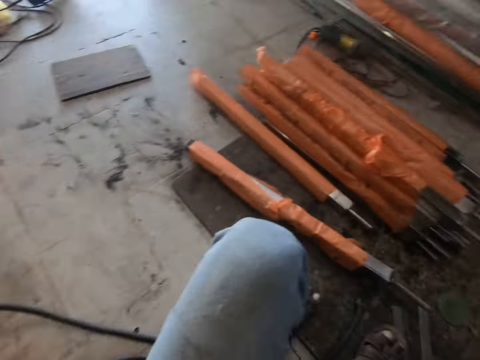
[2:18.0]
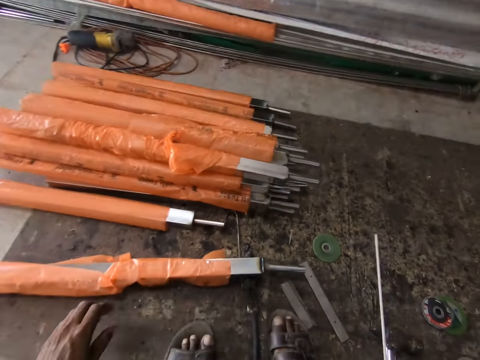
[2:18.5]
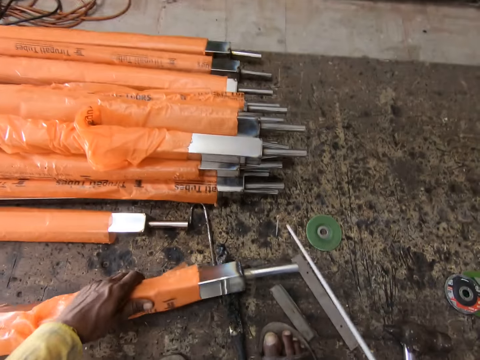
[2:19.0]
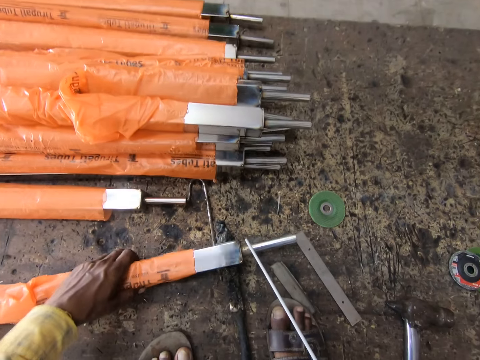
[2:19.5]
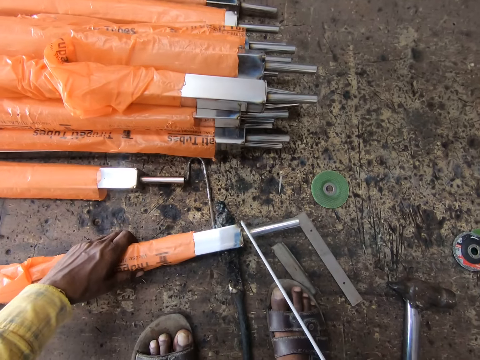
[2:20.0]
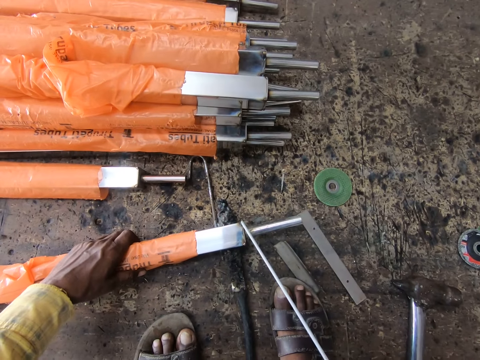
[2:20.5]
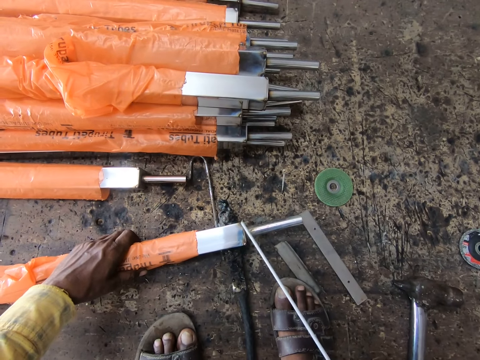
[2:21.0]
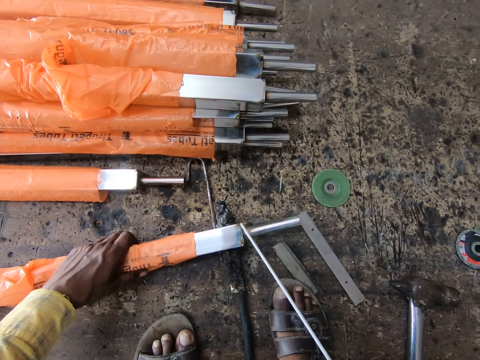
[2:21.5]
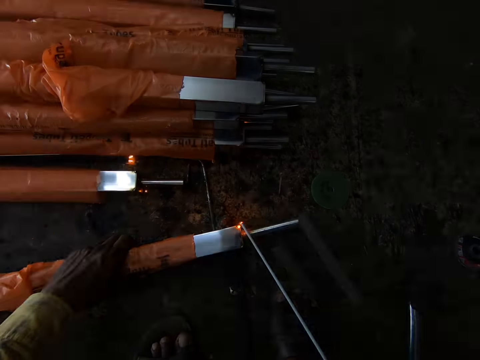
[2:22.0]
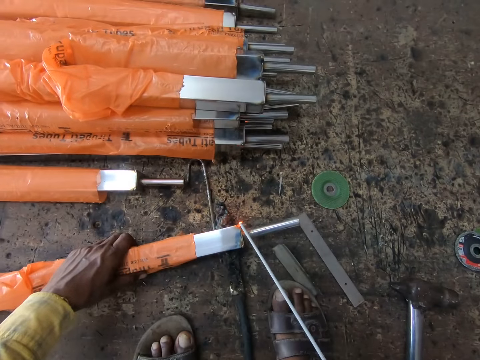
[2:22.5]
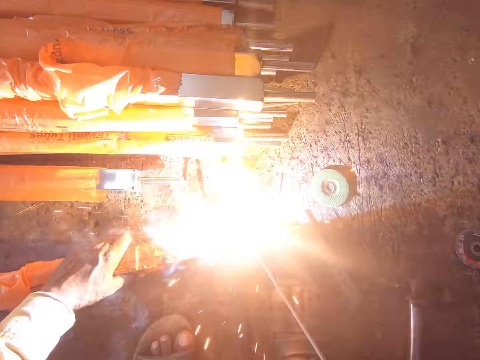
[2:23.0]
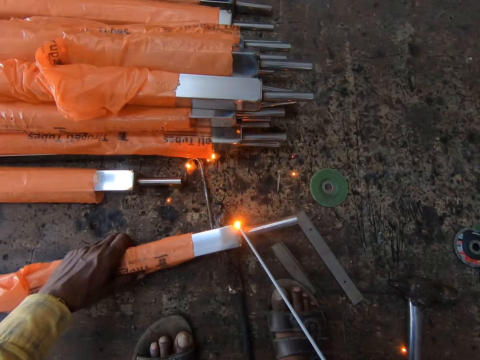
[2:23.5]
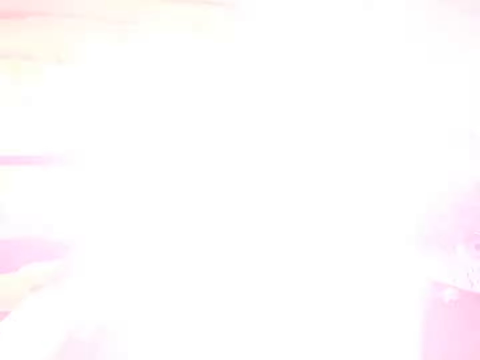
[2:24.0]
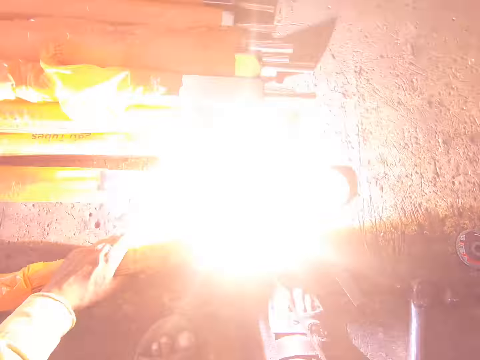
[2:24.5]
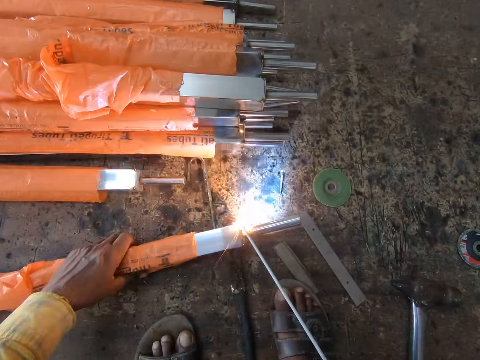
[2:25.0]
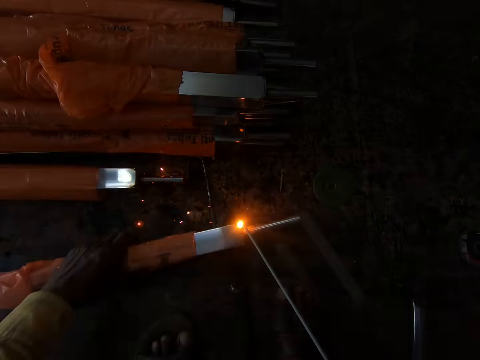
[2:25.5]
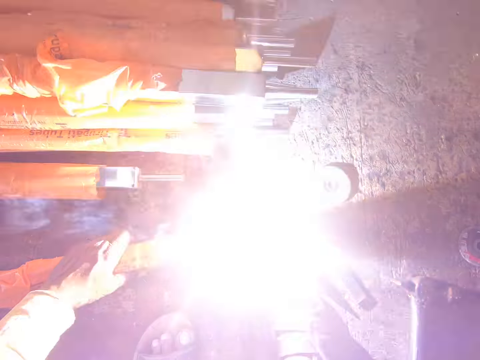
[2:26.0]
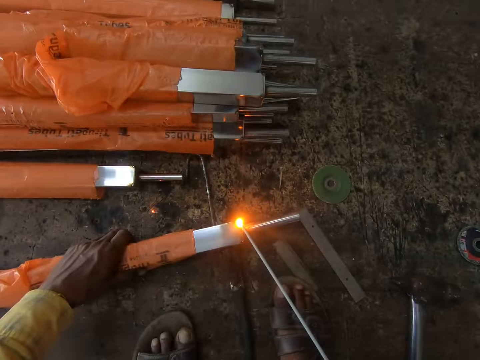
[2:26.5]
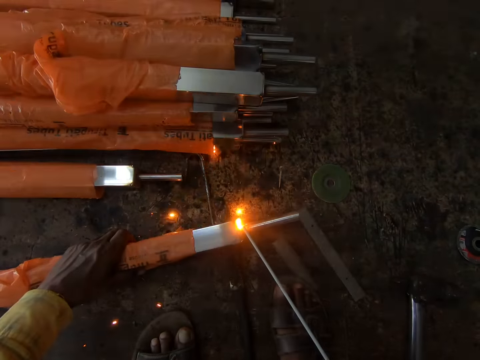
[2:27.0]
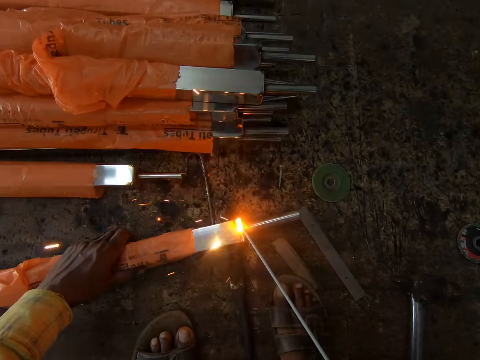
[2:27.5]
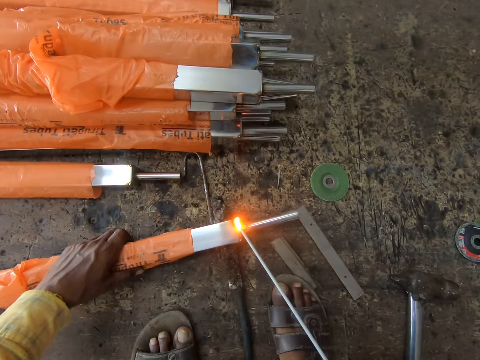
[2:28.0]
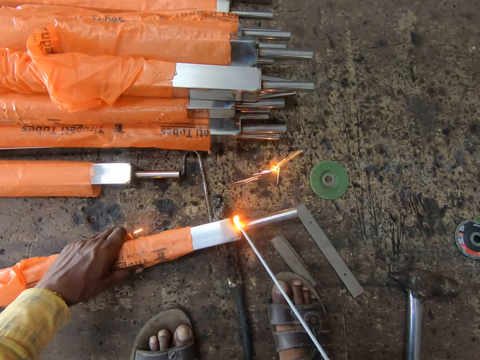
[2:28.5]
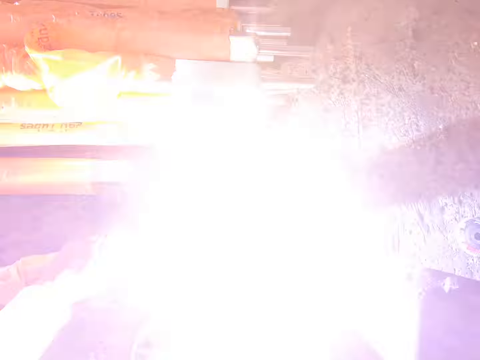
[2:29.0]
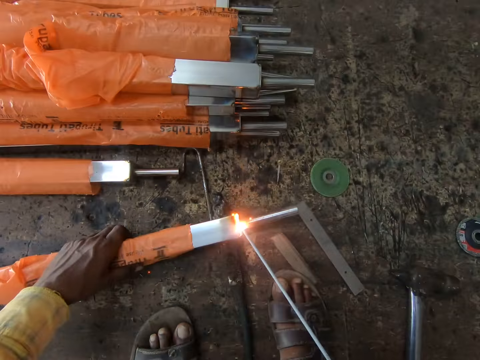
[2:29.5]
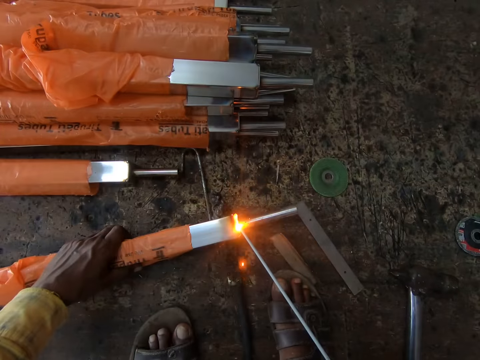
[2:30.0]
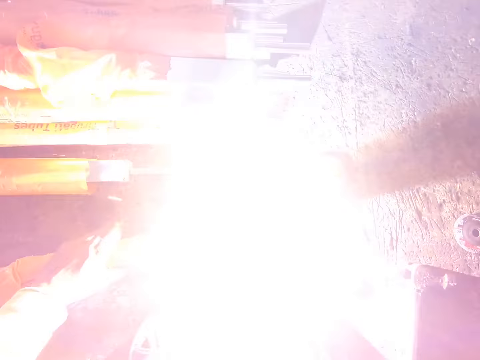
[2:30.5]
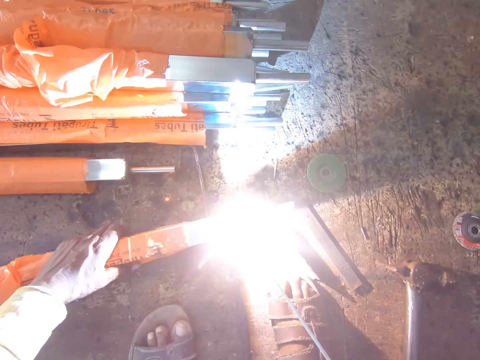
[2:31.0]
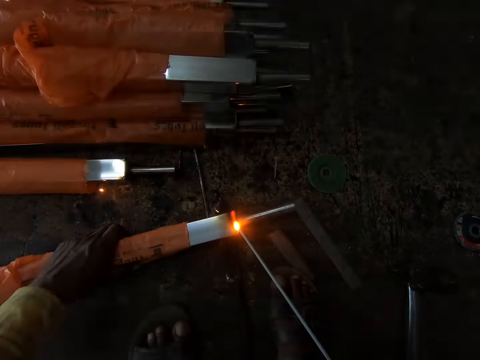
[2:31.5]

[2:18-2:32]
The camera wearer holds a metal. They turn the metal and weld the metal using a welding machine.

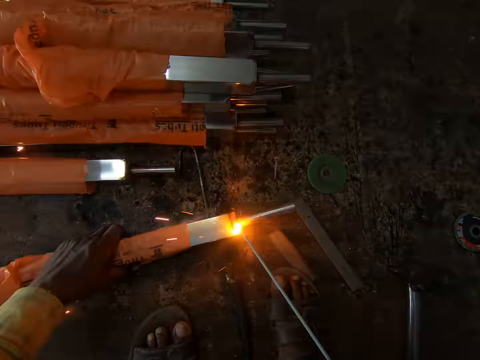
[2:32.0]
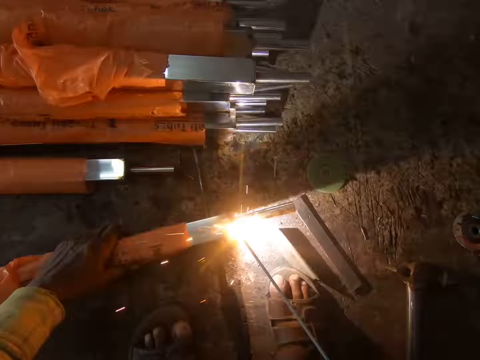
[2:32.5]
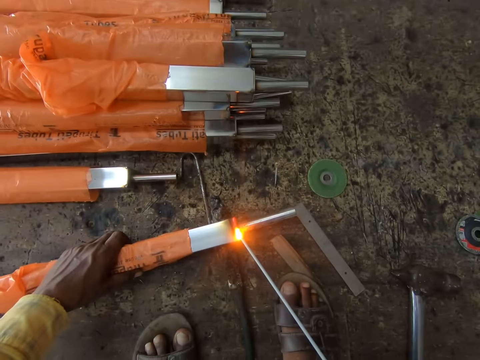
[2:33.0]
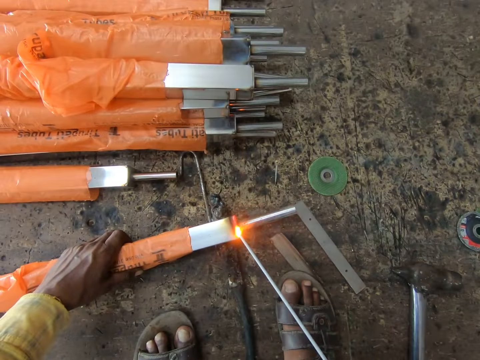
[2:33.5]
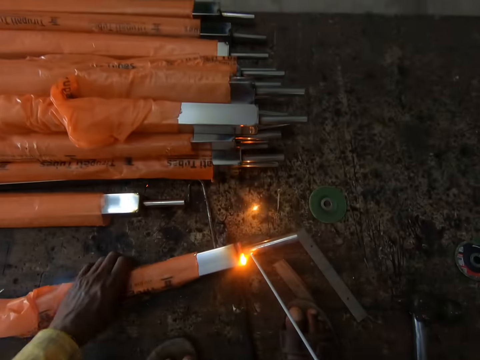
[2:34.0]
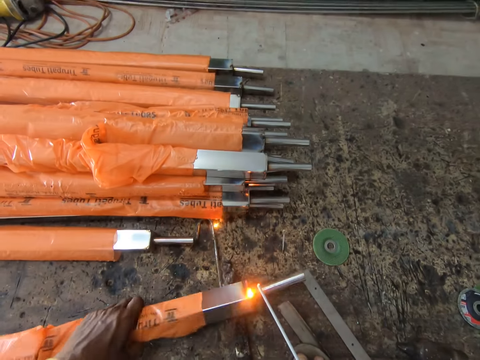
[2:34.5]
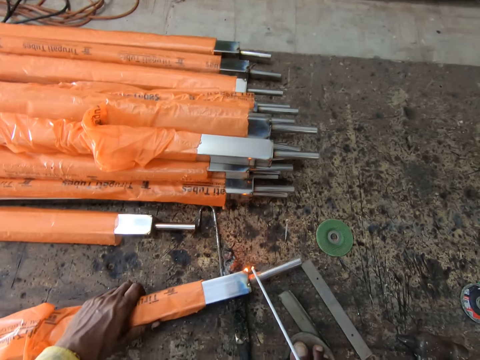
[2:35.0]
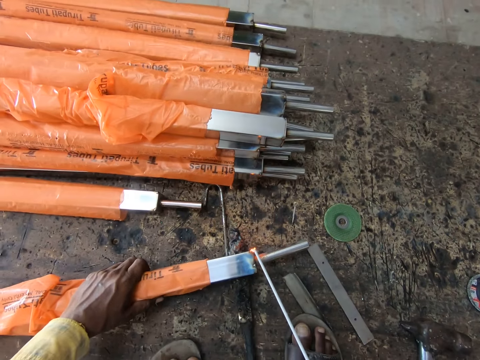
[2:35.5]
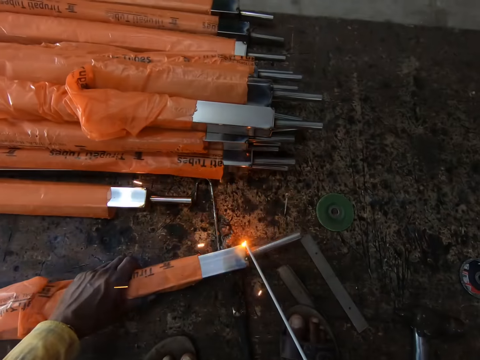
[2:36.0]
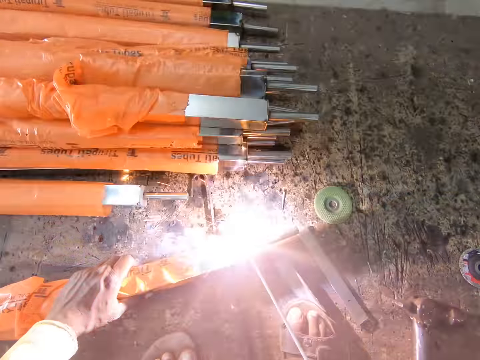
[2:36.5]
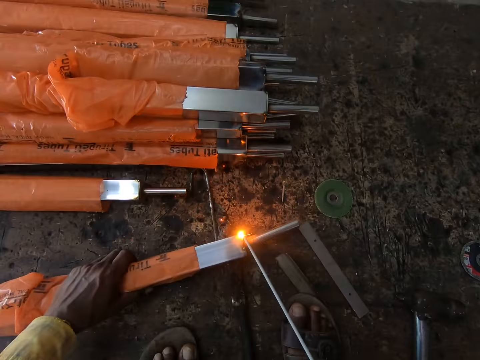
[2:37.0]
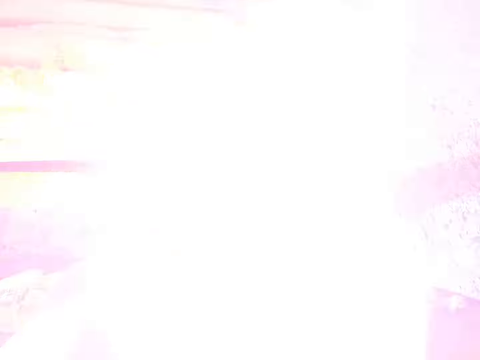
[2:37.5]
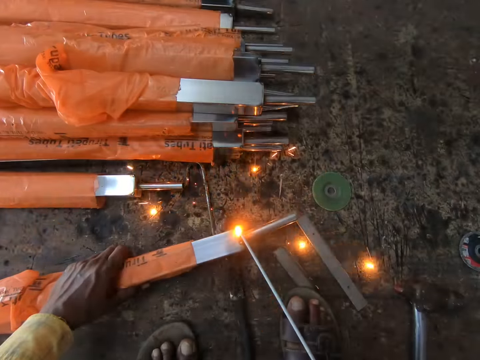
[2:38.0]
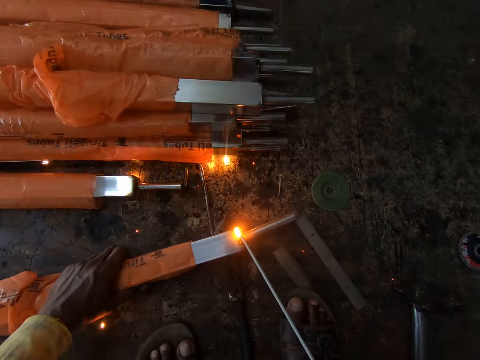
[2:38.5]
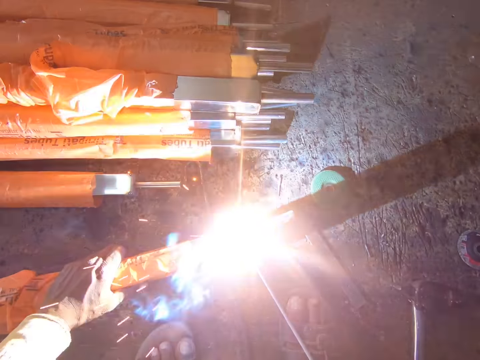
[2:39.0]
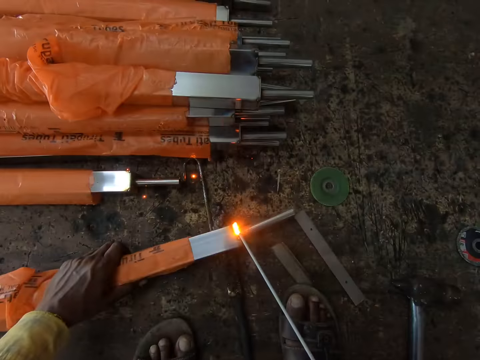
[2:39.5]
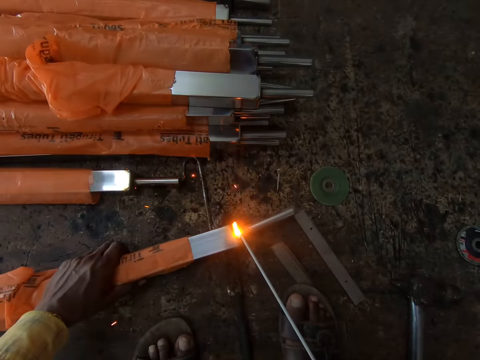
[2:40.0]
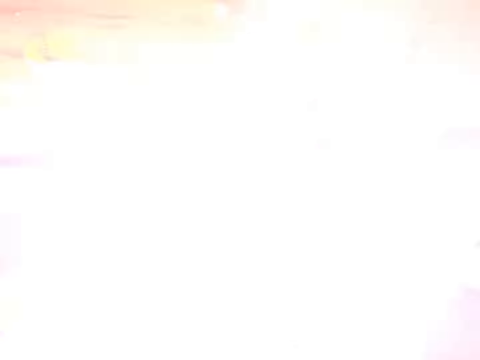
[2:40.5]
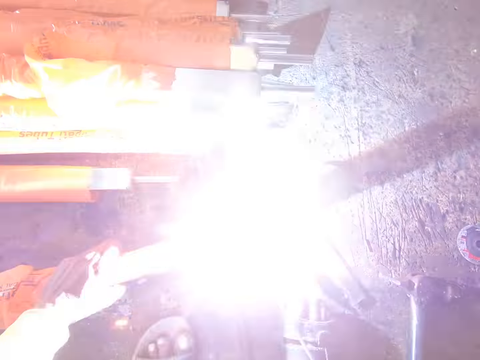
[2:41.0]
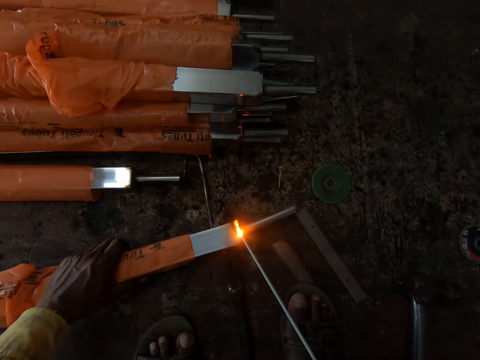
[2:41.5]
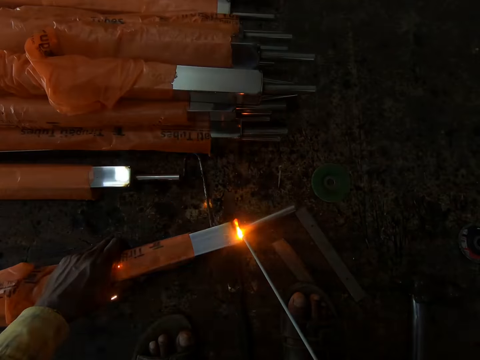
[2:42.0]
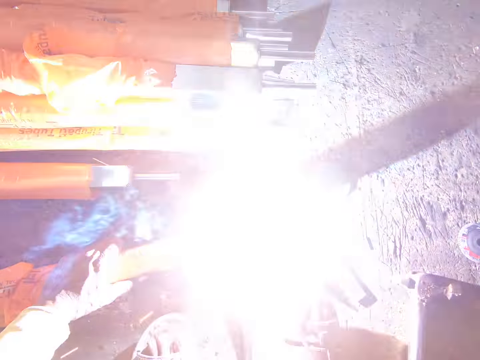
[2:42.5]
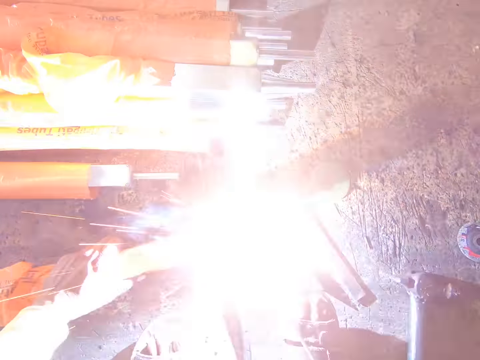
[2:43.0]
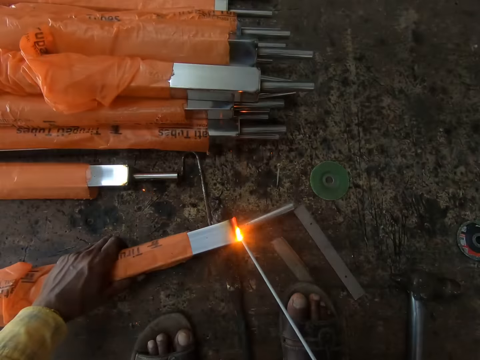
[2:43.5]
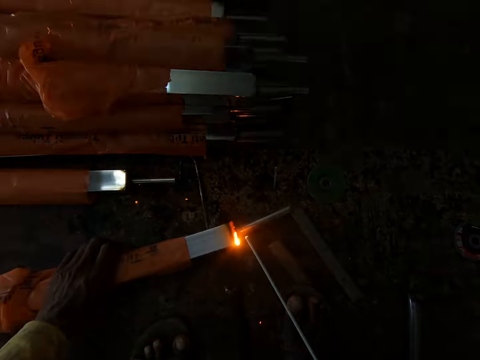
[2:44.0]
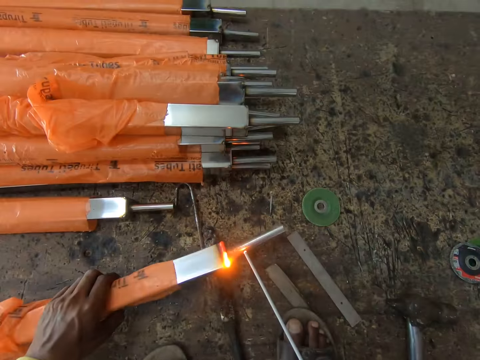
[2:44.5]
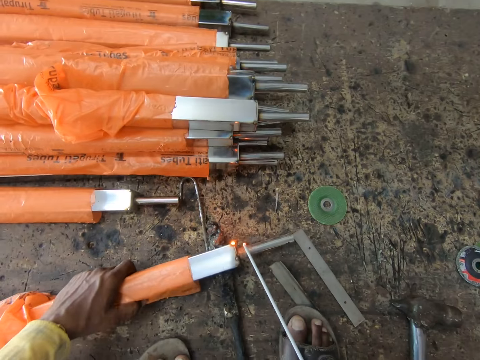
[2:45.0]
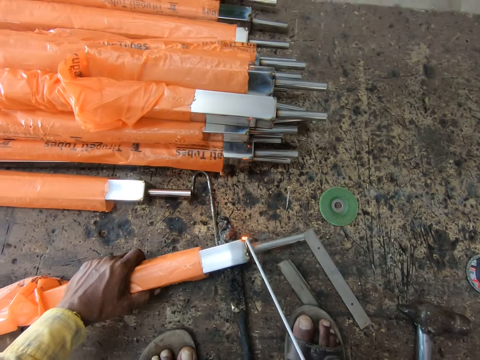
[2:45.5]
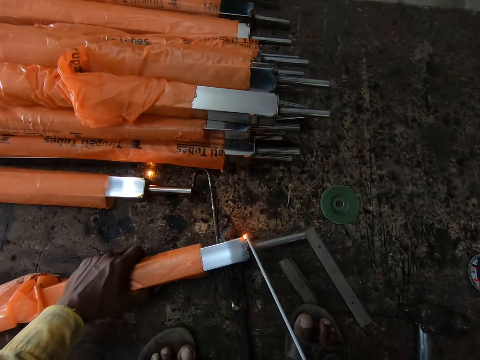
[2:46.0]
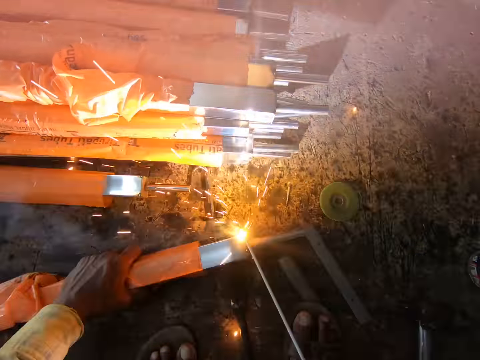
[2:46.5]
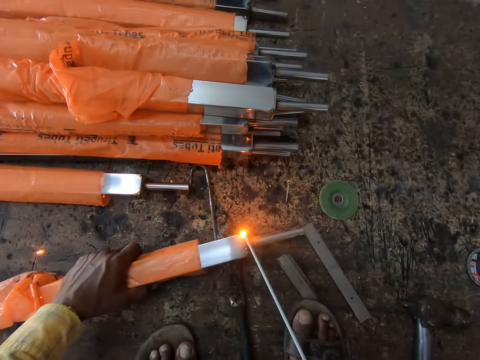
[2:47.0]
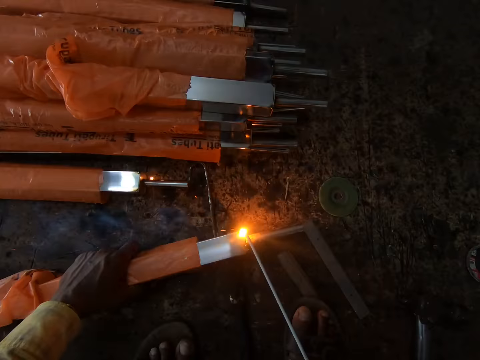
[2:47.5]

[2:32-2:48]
The camera wearer turns a metal. They weld the metal using a welding machine. They turn the metal and weld the metal.
